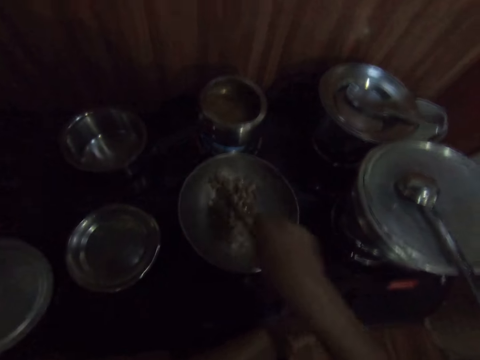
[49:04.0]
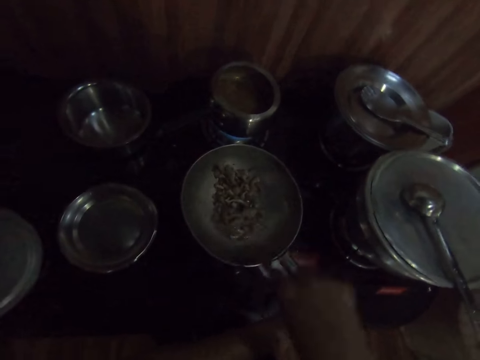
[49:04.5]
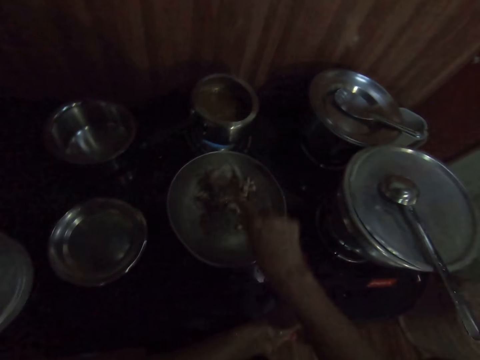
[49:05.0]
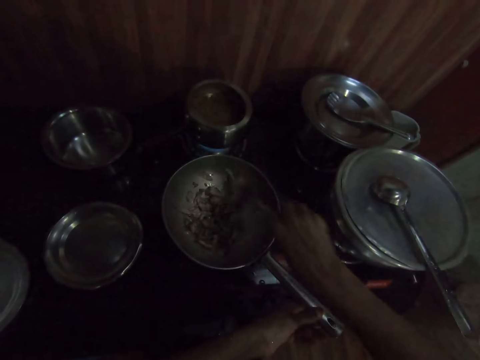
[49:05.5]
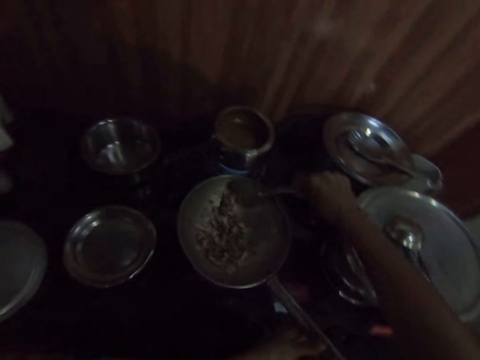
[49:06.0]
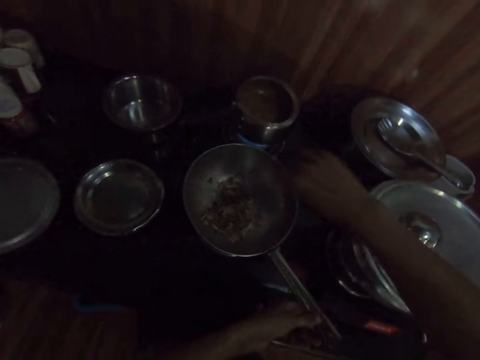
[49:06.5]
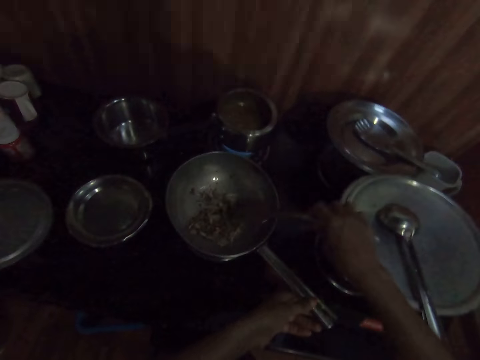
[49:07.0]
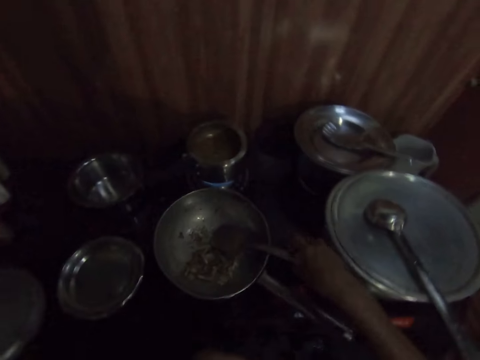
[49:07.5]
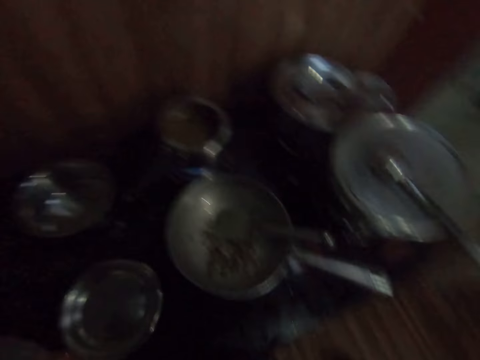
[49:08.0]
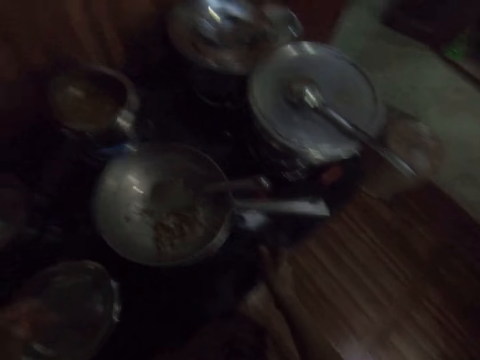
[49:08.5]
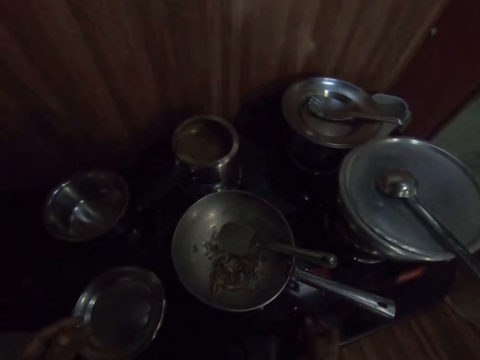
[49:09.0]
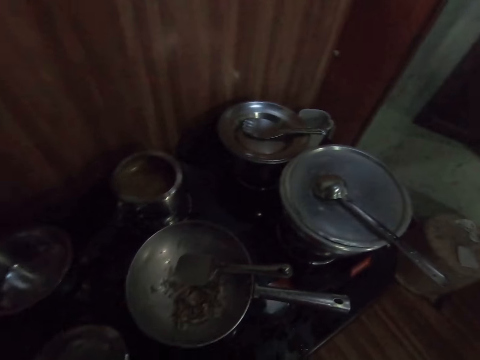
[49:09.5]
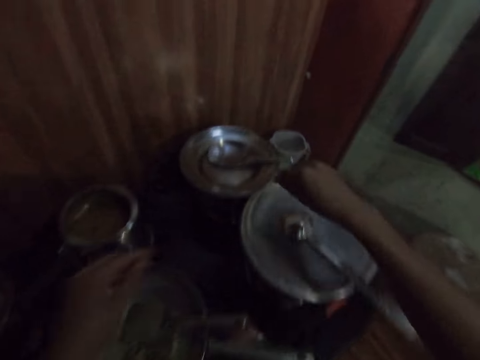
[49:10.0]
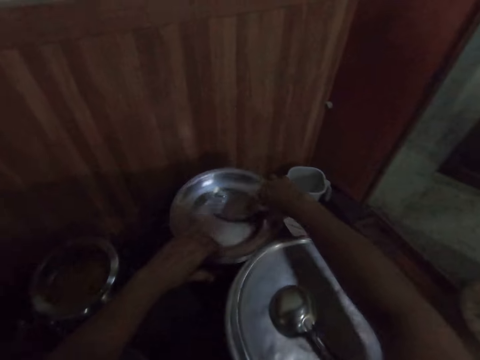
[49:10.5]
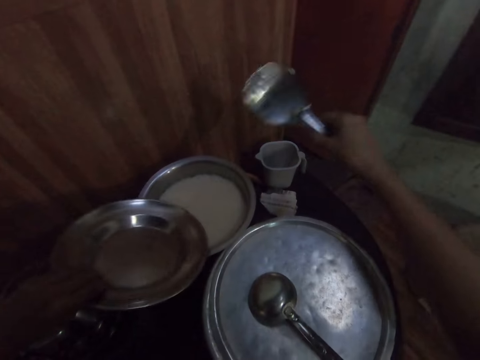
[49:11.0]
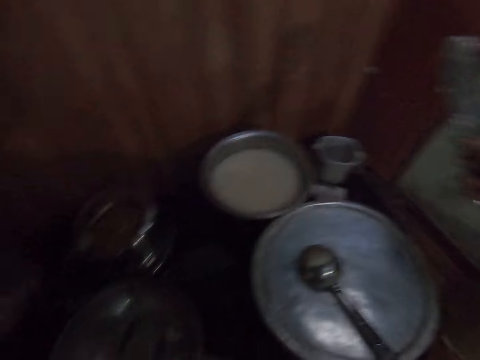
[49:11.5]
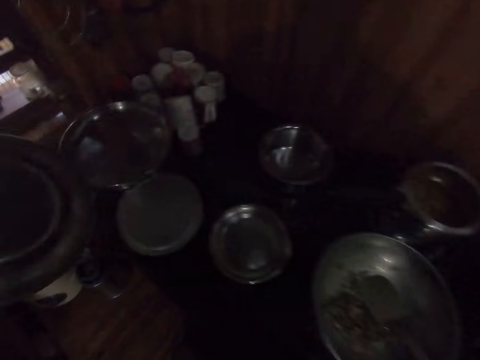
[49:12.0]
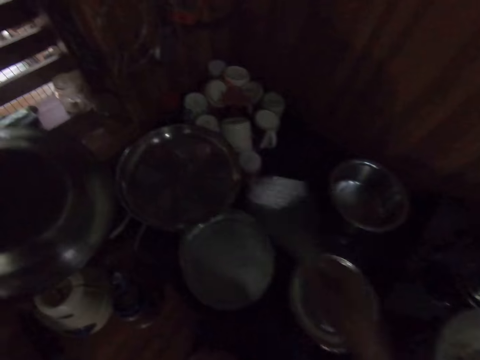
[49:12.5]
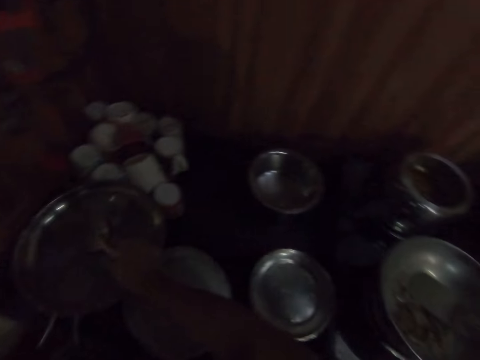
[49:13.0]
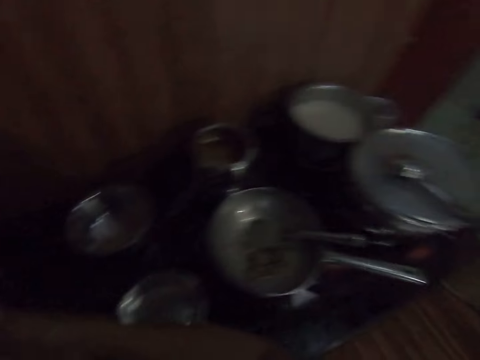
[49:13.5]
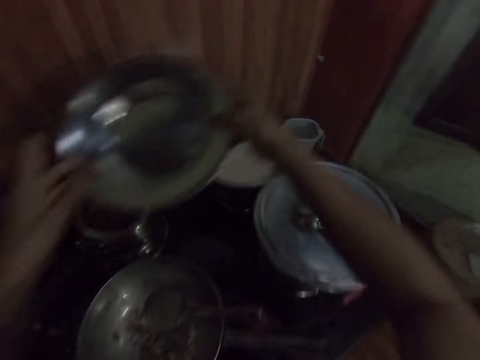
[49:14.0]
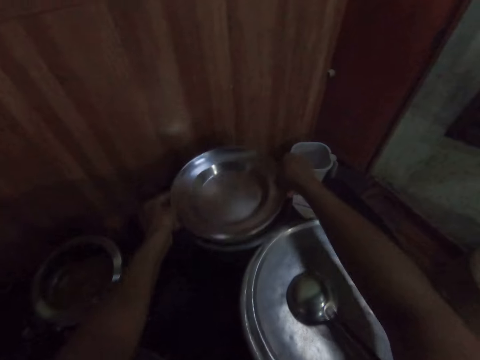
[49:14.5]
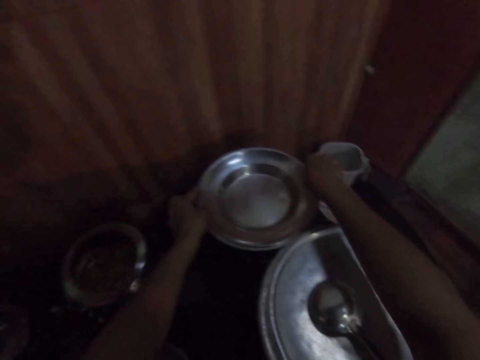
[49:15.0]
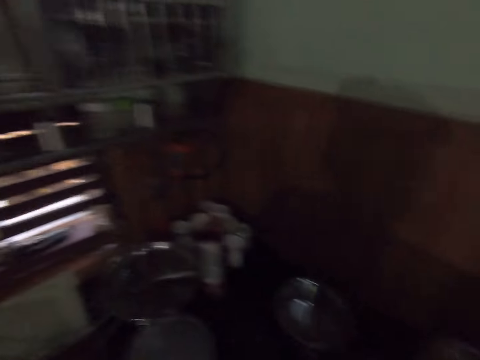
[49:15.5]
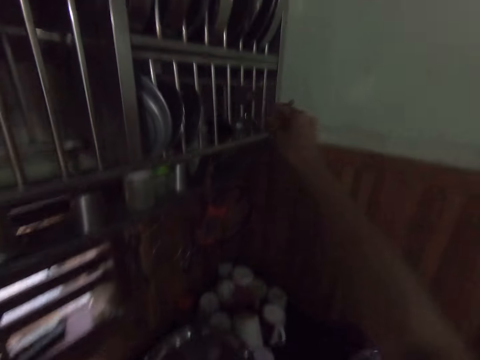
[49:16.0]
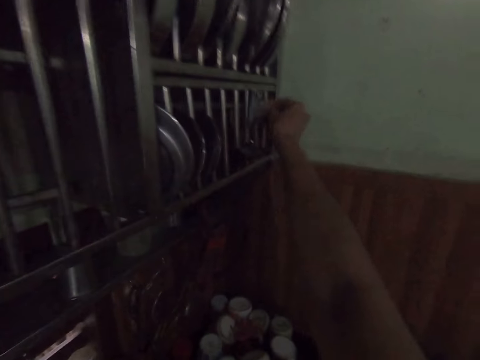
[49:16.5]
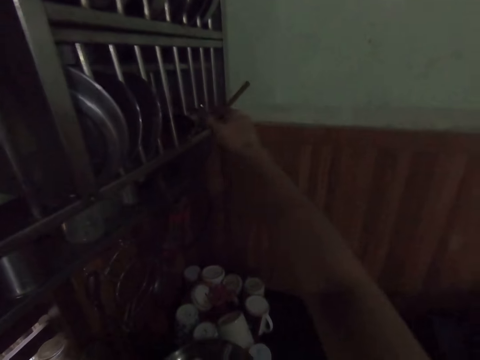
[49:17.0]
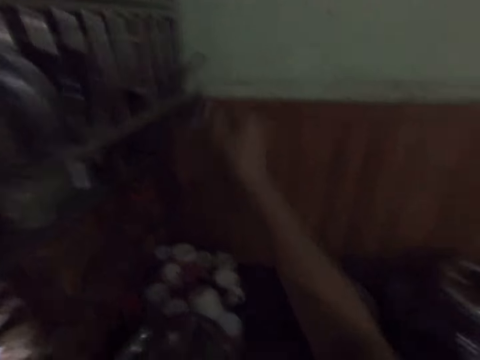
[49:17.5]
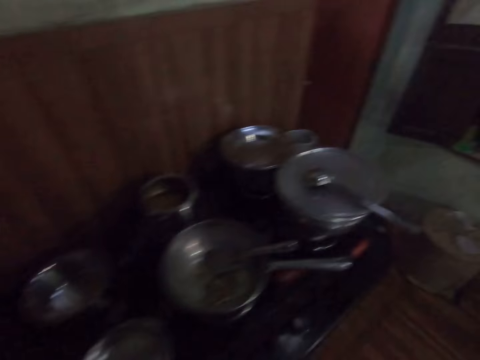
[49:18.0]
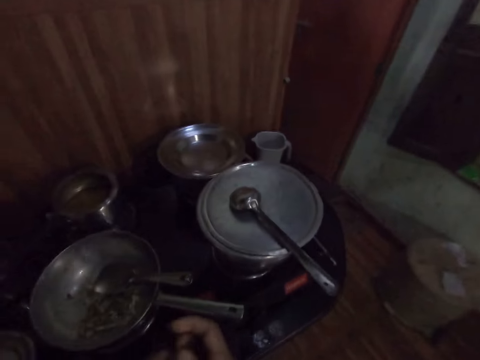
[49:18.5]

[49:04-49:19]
The camera wearer drops the spoon in the frying pan with her right hand. She turns the knob on the cooker with her right hand. She opens a pot on the cooker with her left hand and a spoon in her right hand. She drops the spoon in her right hand on the tray on the slab. She covers the pot with the cover in her hands. She picks up a pot handle from the shelf with her right hand.

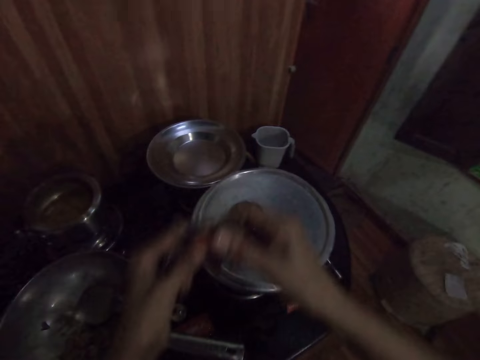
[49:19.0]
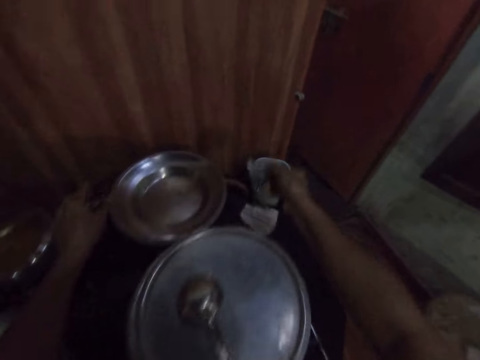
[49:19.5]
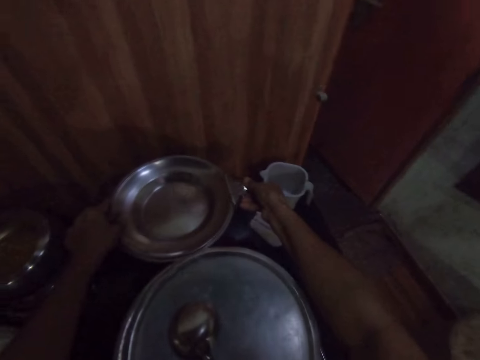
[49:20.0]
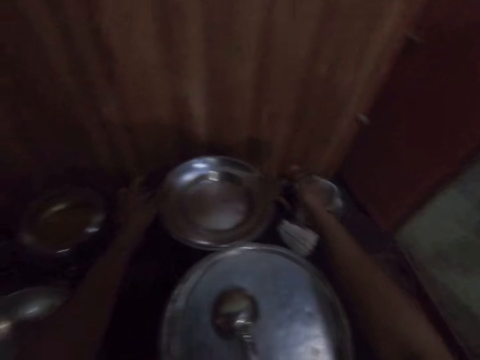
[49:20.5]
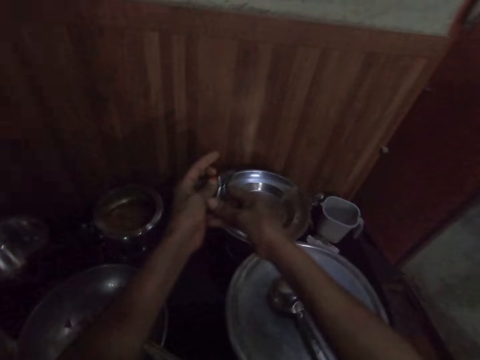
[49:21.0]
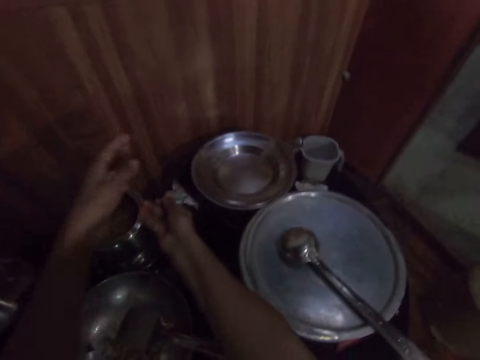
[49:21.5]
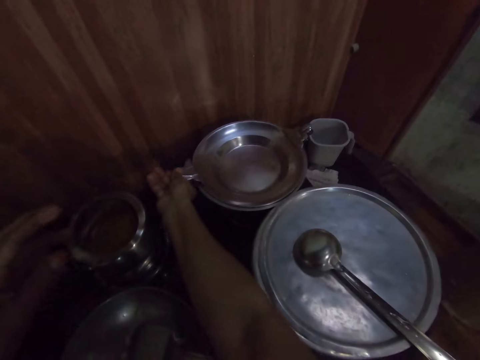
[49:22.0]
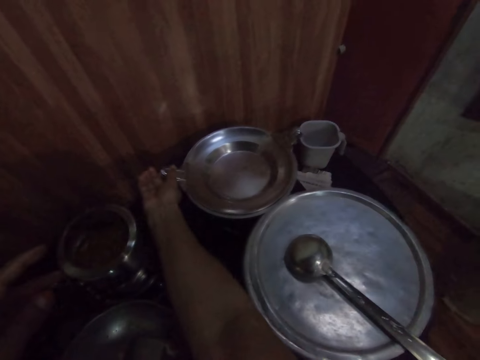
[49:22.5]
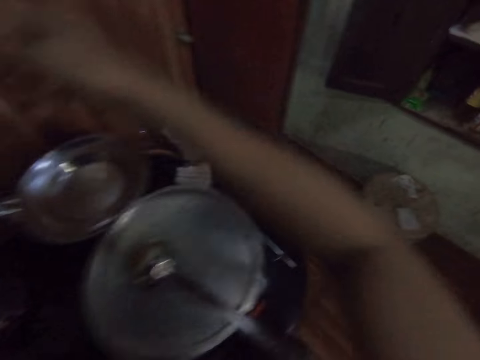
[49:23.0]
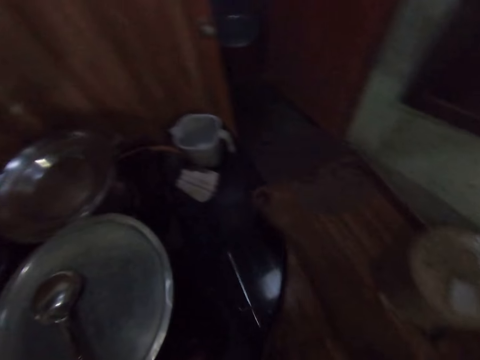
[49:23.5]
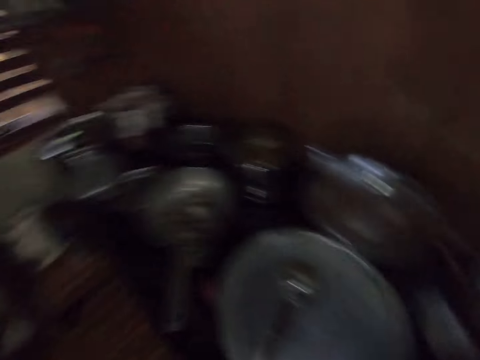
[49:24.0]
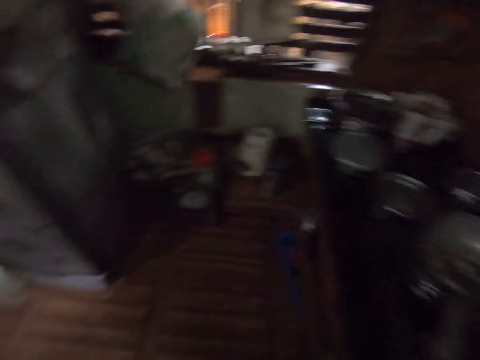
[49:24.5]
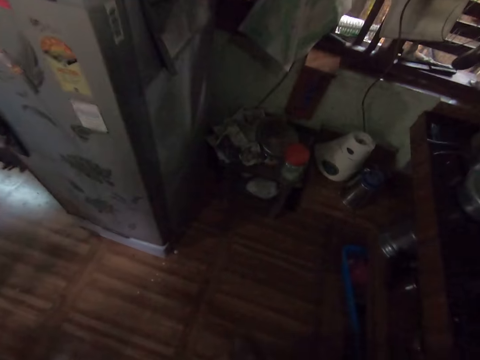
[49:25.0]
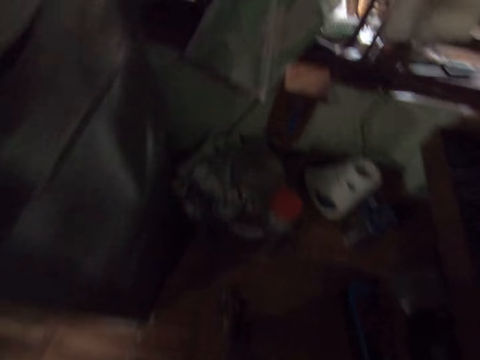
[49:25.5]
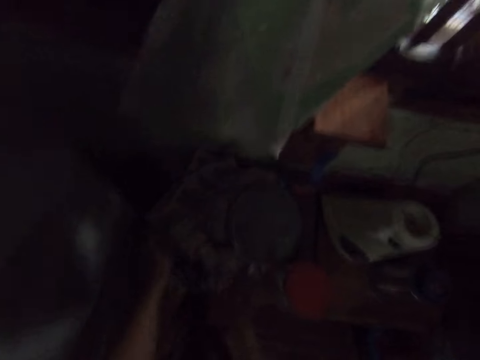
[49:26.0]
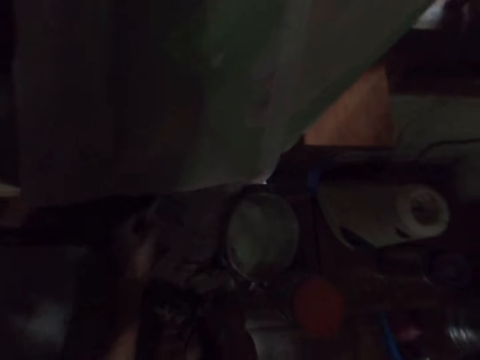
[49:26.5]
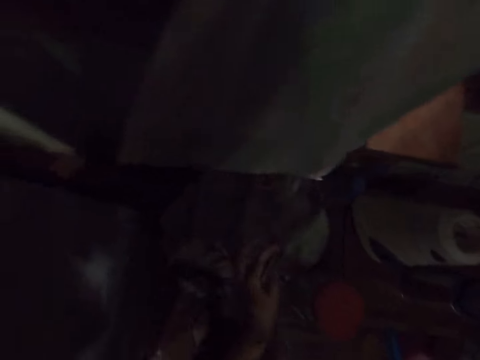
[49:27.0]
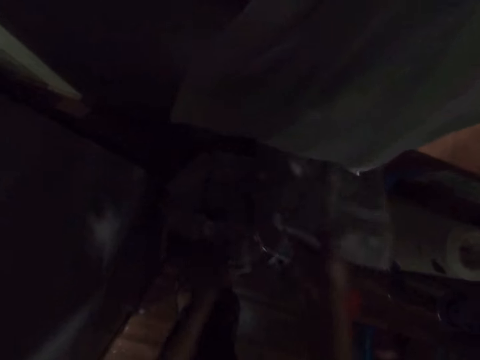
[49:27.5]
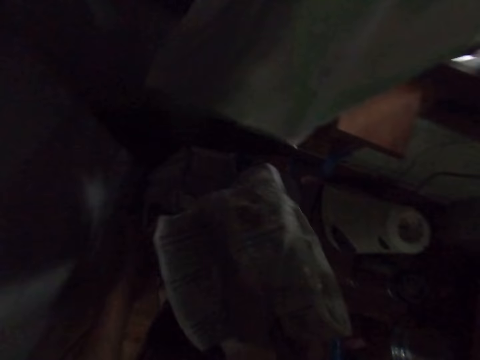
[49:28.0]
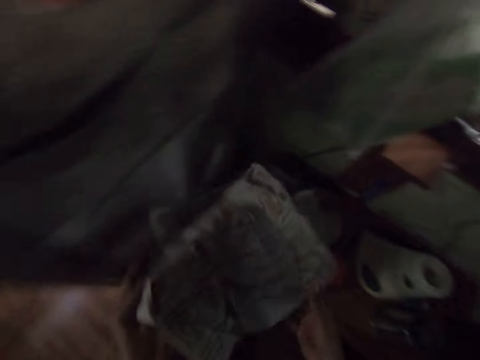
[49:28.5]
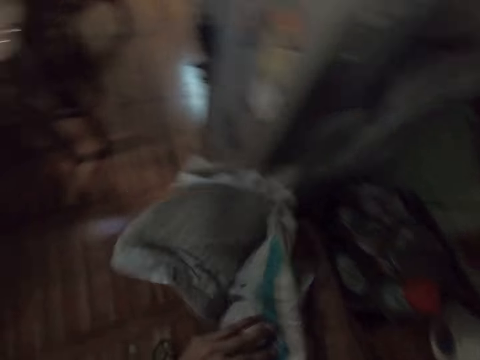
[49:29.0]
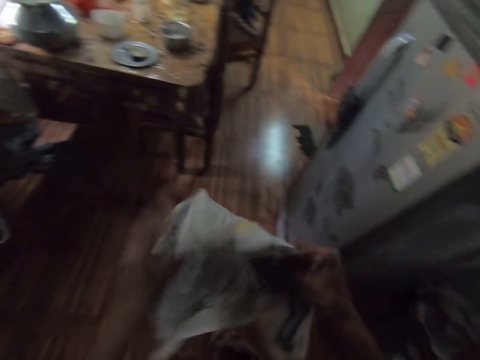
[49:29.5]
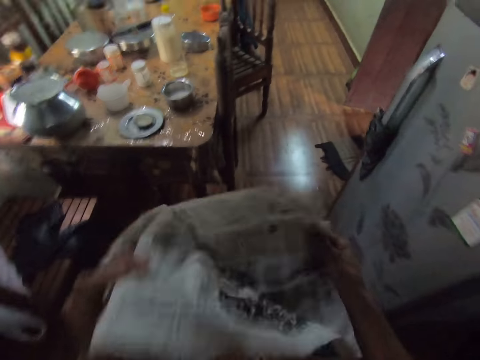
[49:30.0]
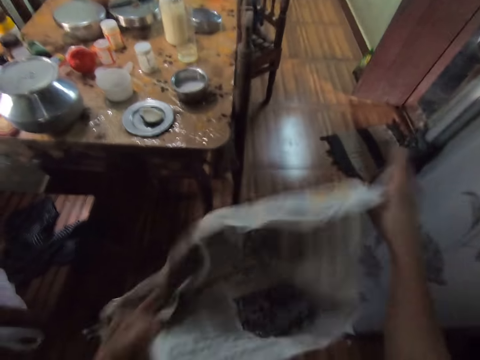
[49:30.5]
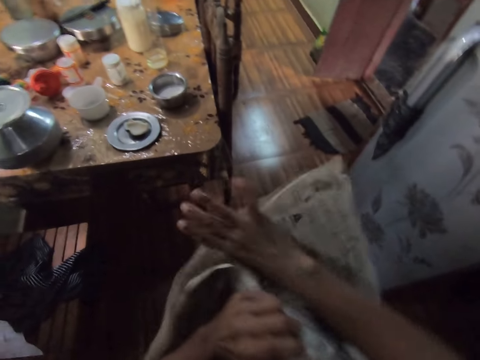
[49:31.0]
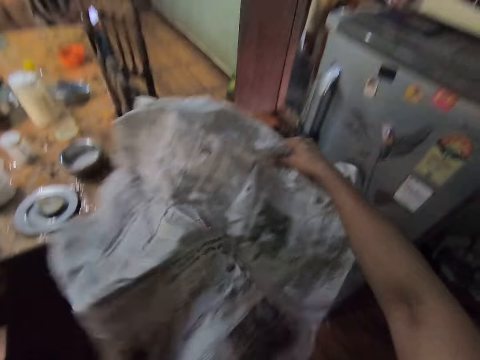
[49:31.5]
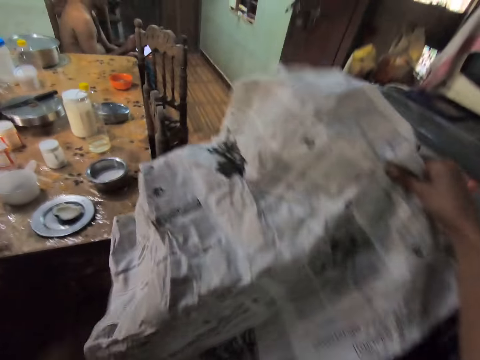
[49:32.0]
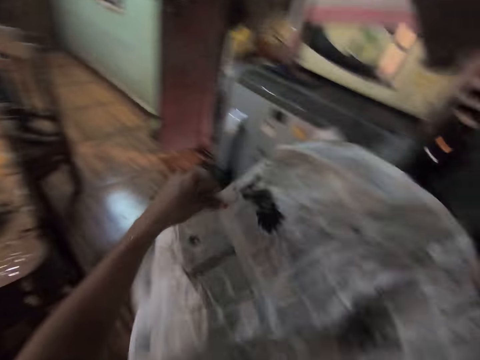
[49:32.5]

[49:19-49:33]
The camera wearer puts the pot handle in her right hand on the pot. She picks the clips from the cabinet. She clips the cooking pot. She picks a newspaper in a bucket in the kitchen with her right hand. She listens to a person. The camera wearer opens the newspaper in her hands. She holds the newspaper with both hands.
